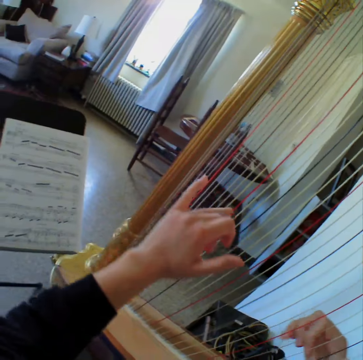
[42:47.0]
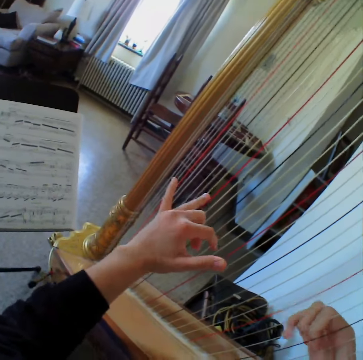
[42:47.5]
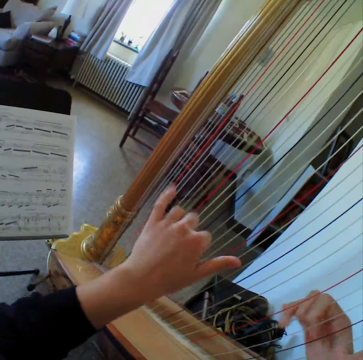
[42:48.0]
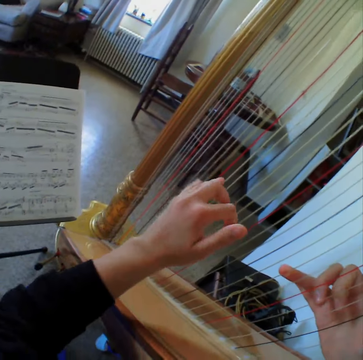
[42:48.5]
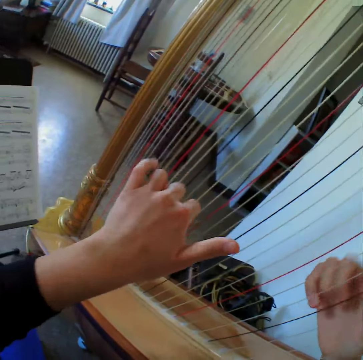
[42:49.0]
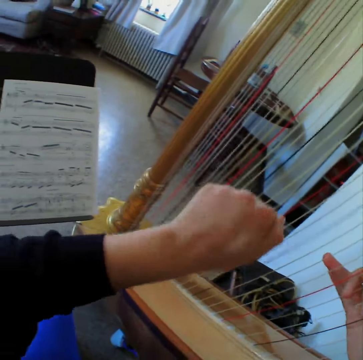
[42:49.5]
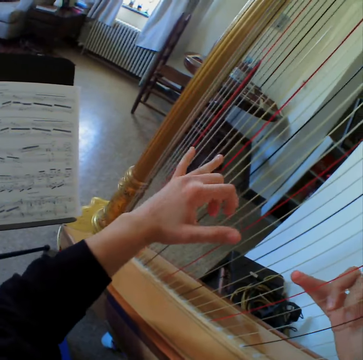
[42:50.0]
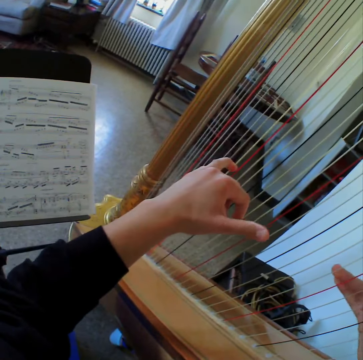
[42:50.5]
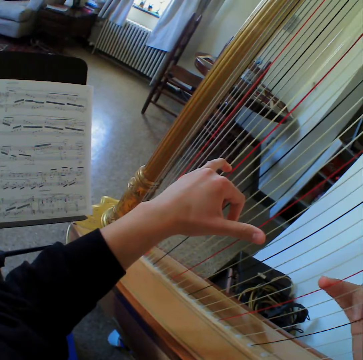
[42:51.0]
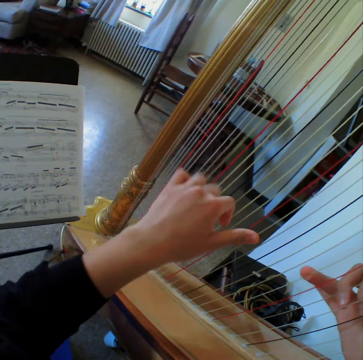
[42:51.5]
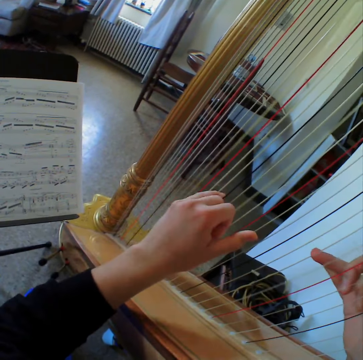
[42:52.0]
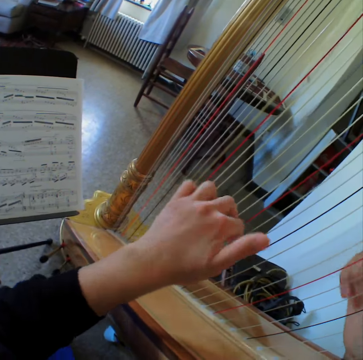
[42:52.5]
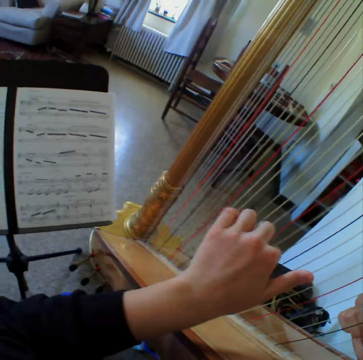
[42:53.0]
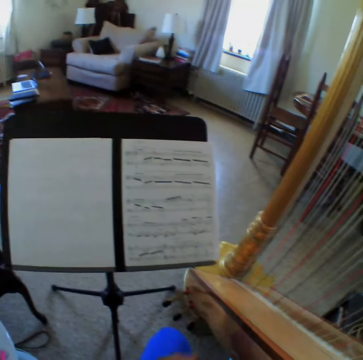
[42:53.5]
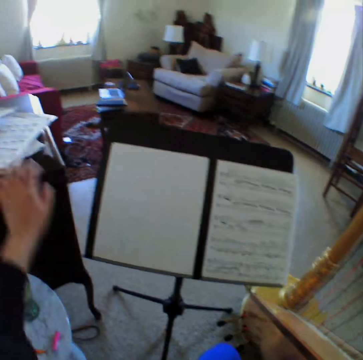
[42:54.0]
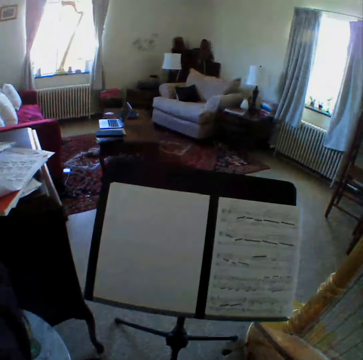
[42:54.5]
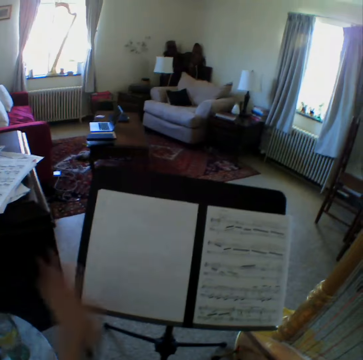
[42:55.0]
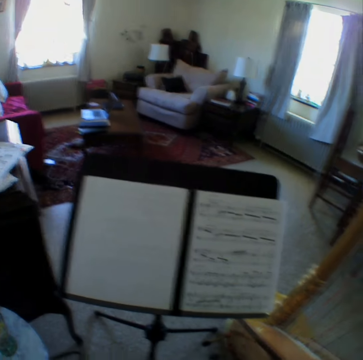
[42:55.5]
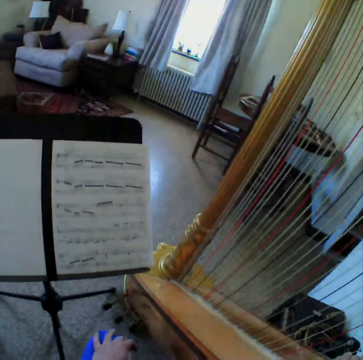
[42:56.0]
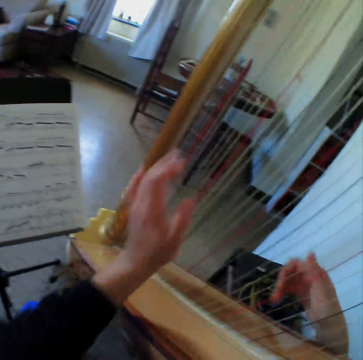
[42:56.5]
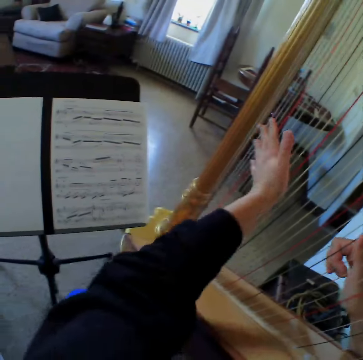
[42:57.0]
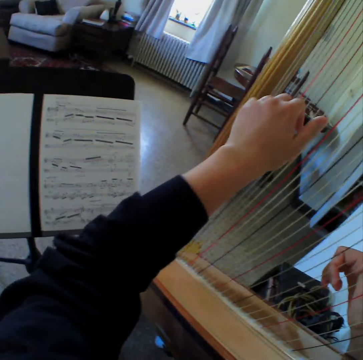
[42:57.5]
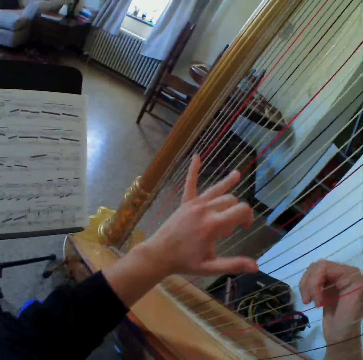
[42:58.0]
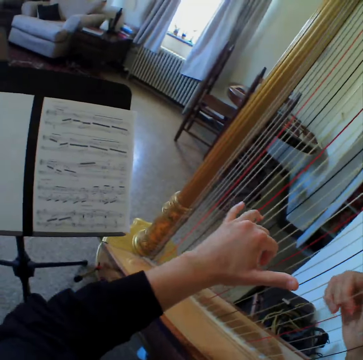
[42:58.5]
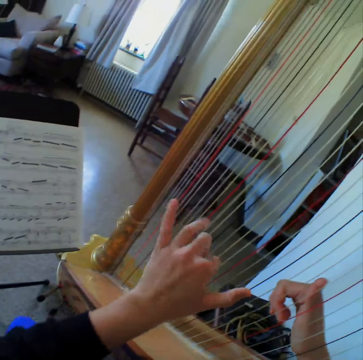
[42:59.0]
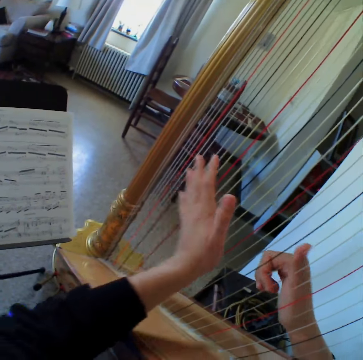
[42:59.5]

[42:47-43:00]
The camera wearer reads the music paper. They play the guitar. They read the music paper. They play the guitar. They read the music paper. They touch a music sheet on a table. They hold the music papers. They read the music paper. They start to play the harp or guitar again.

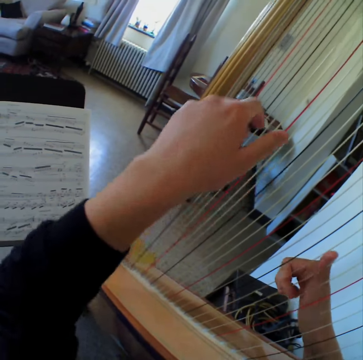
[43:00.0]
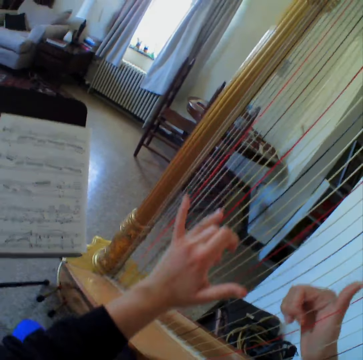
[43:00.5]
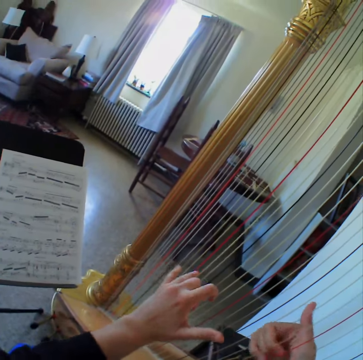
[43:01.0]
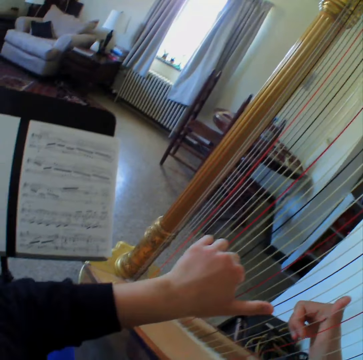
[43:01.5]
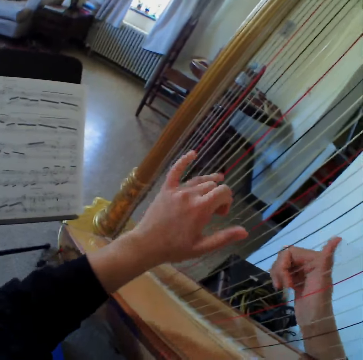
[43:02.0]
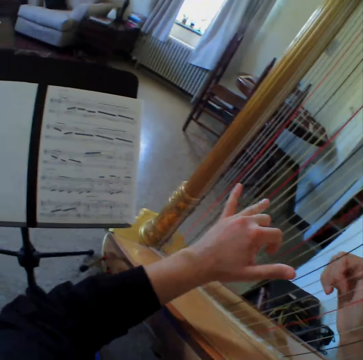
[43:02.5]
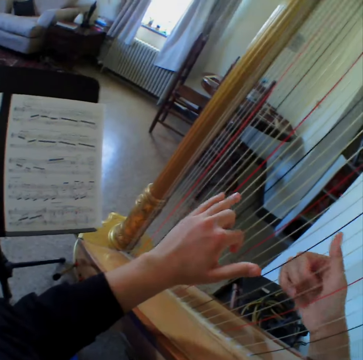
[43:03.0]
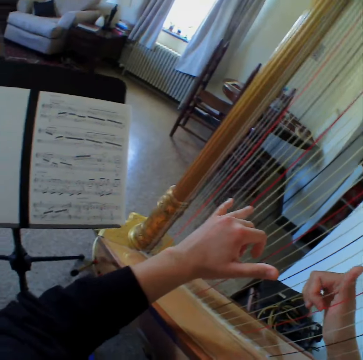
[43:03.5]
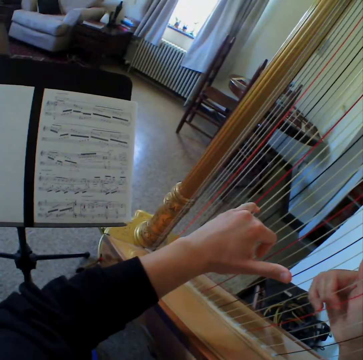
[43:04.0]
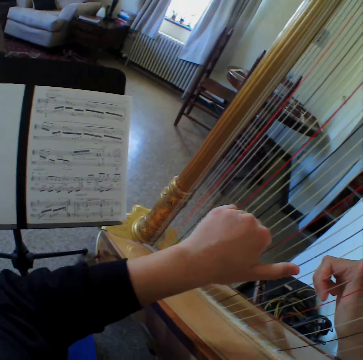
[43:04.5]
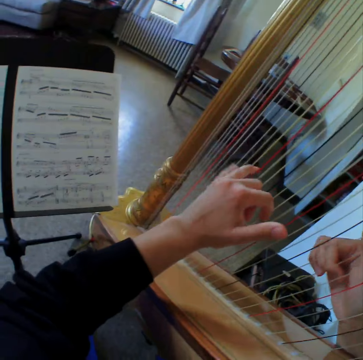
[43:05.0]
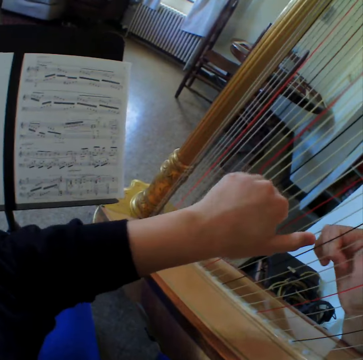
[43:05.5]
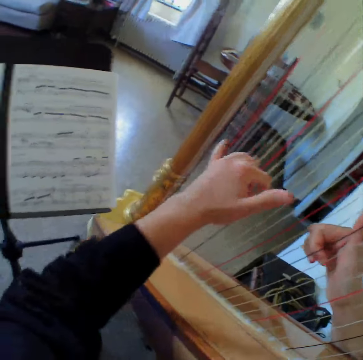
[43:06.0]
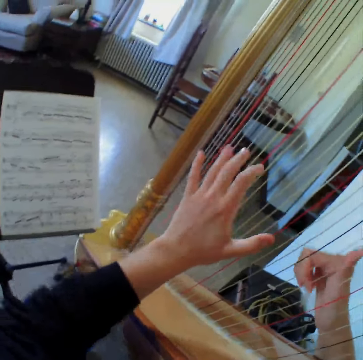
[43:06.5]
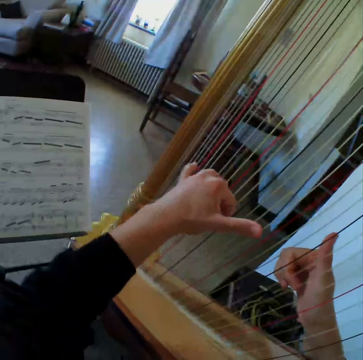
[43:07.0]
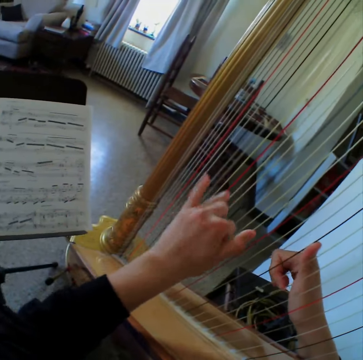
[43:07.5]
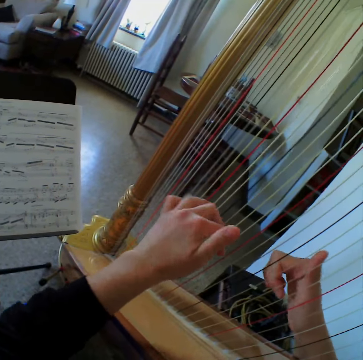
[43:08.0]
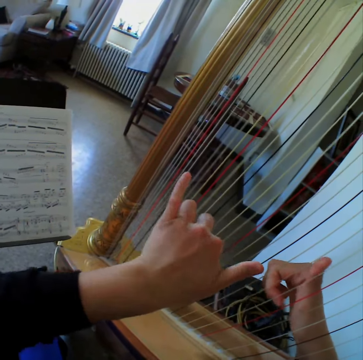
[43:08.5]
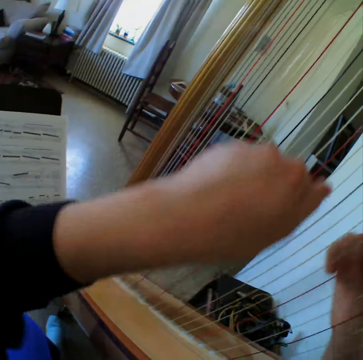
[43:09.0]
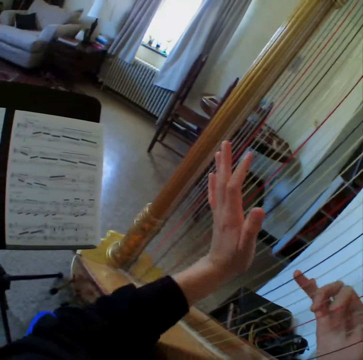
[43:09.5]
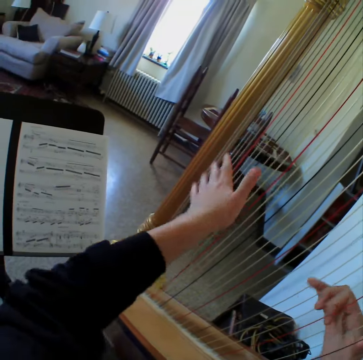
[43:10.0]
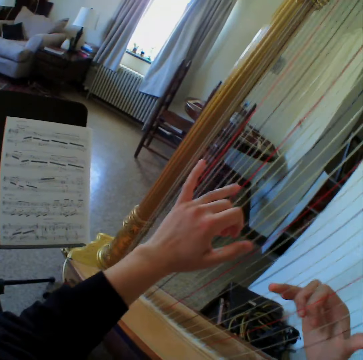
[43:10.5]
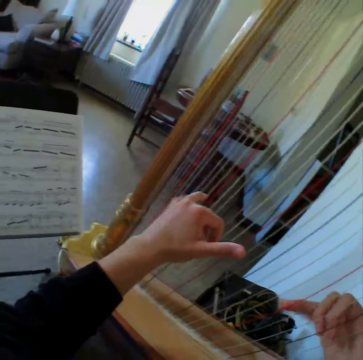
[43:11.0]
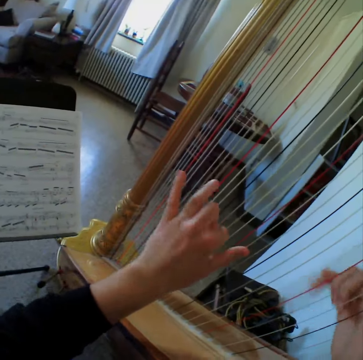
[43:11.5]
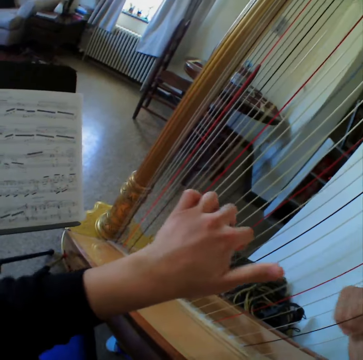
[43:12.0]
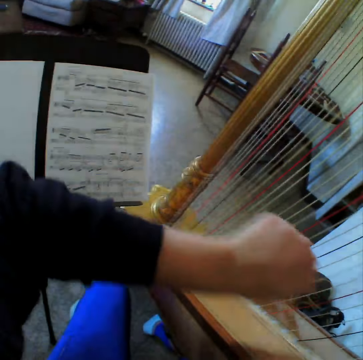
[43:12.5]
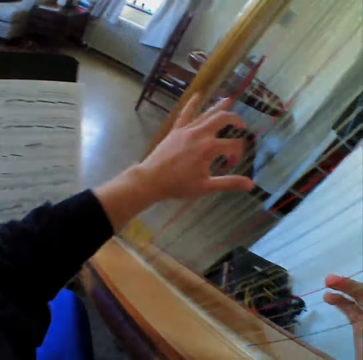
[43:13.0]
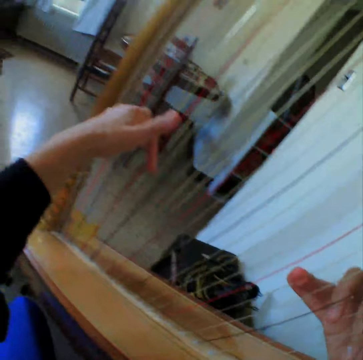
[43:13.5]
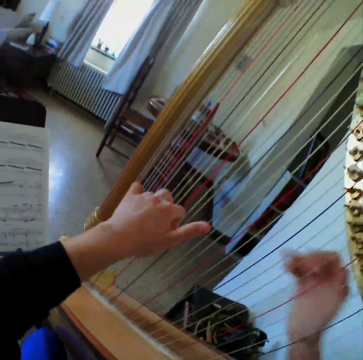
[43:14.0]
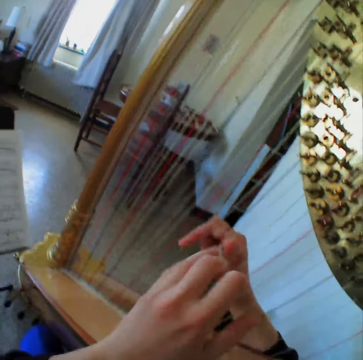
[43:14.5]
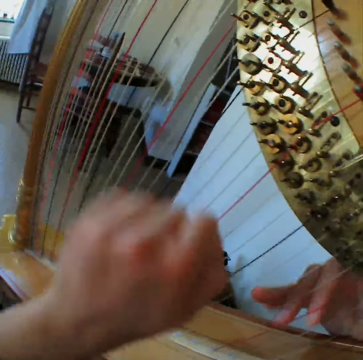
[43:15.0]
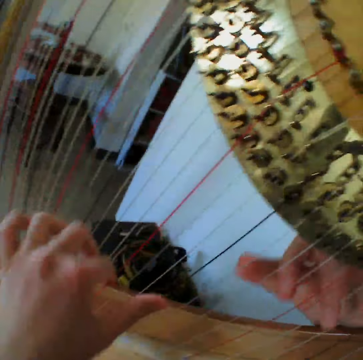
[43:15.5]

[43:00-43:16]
The camera wearer reads the music paper. They play the guitar. They read the music paper. They play the guitar. They read the music paper. They play the guitar. They read the music paper. They play the guitar. They read the music paper. They play the guitar.

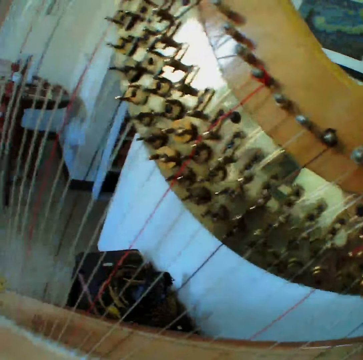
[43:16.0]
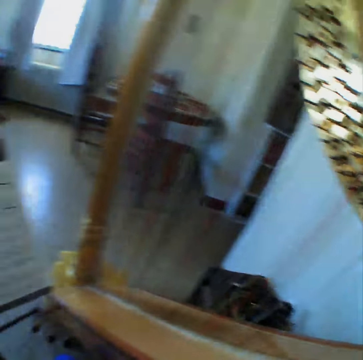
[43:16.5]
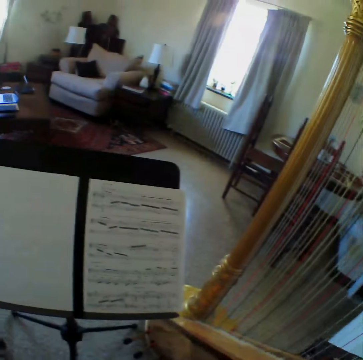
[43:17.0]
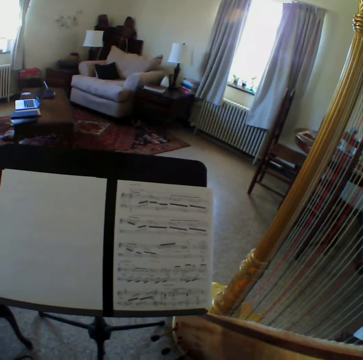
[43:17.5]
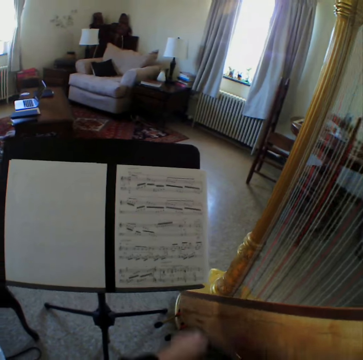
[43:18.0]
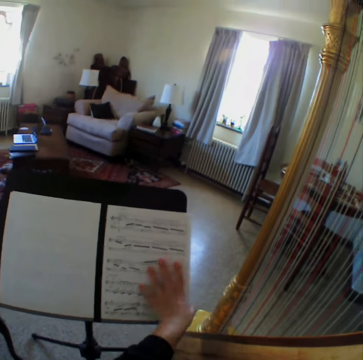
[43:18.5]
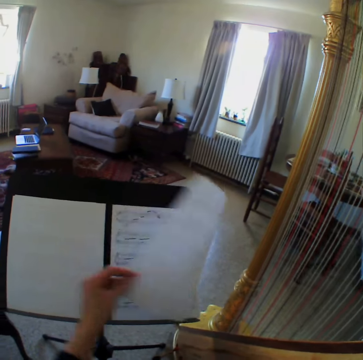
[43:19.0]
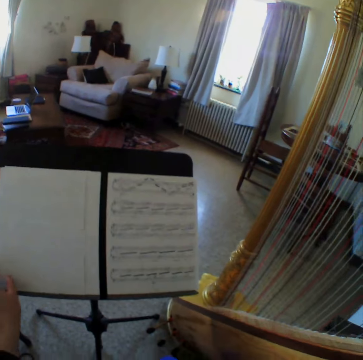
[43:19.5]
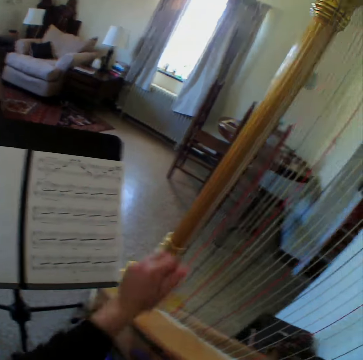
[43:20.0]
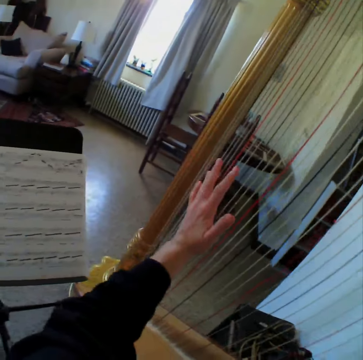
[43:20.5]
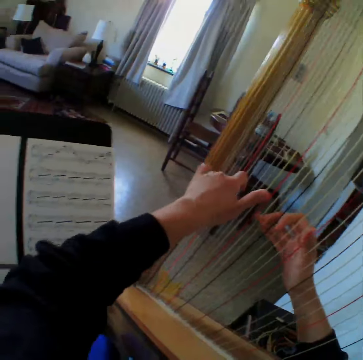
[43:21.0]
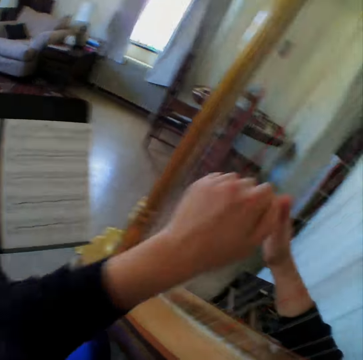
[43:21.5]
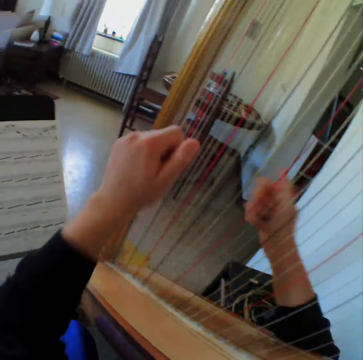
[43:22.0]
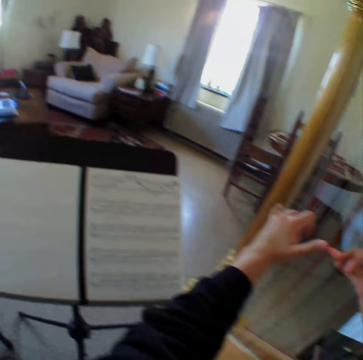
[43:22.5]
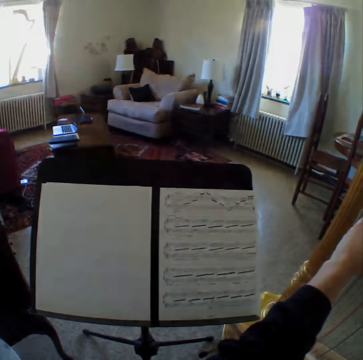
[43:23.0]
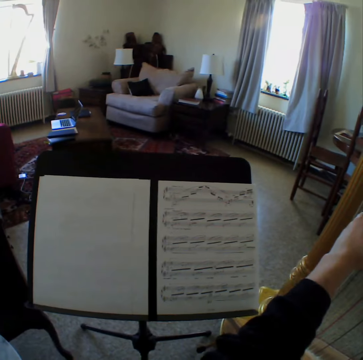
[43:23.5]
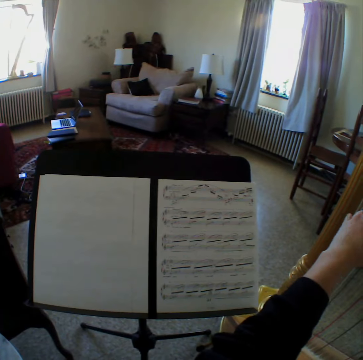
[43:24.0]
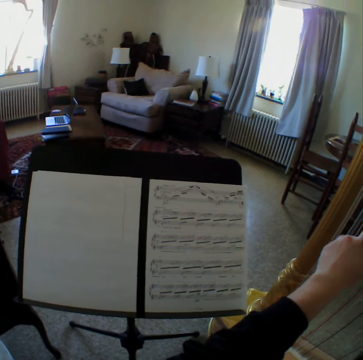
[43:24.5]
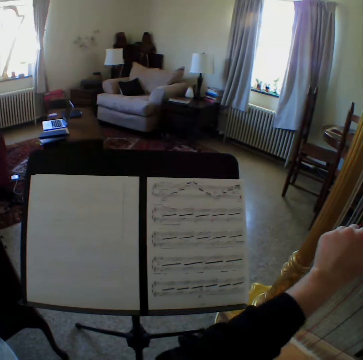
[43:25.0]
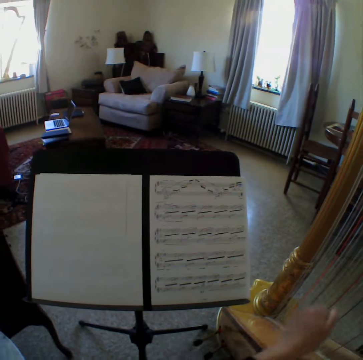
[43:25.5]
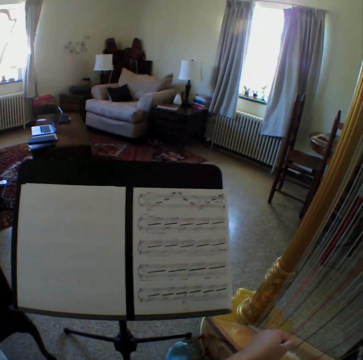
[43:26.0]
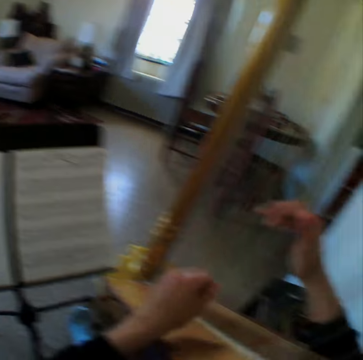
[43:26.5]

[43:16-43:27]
The camera wearer stops to play the harp. They read the music paper. They flip the music sheet on the bookstand. They start to play the harp or guitar again. They read the music paper.
